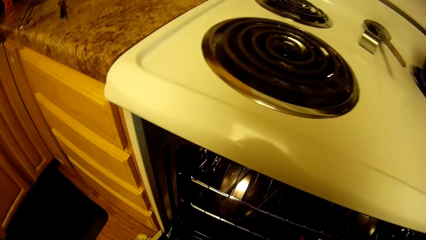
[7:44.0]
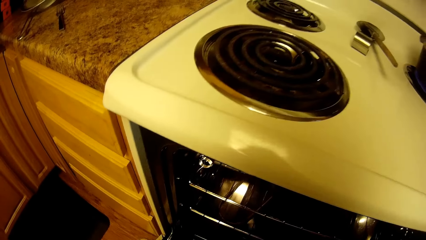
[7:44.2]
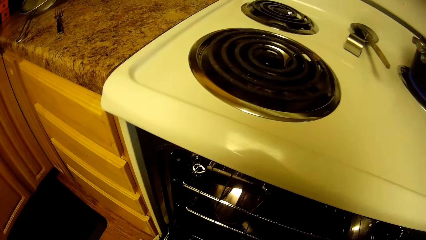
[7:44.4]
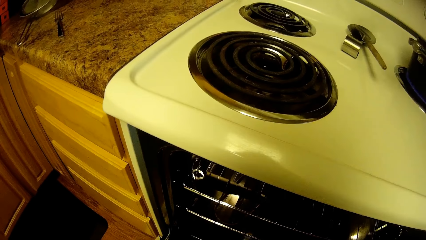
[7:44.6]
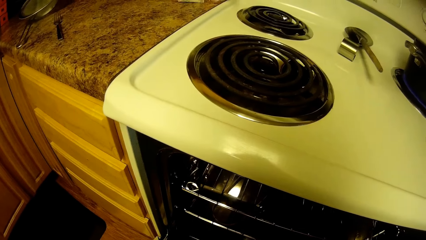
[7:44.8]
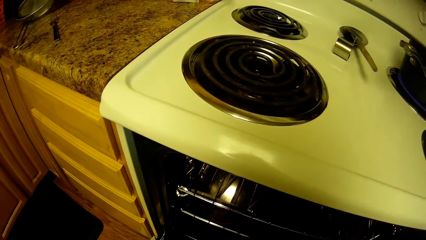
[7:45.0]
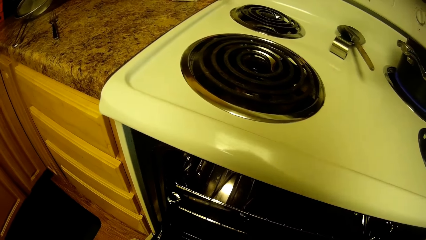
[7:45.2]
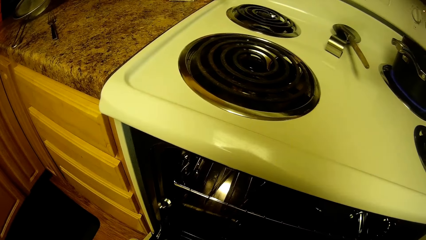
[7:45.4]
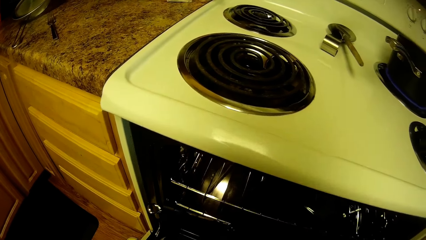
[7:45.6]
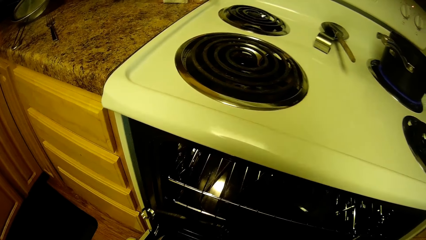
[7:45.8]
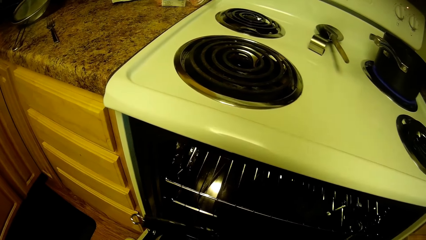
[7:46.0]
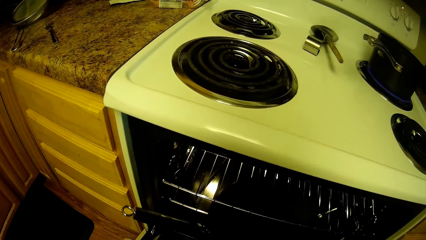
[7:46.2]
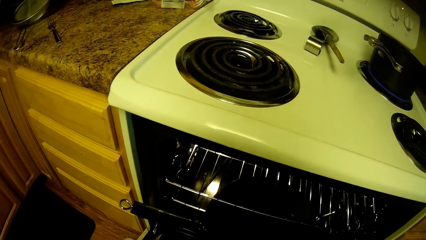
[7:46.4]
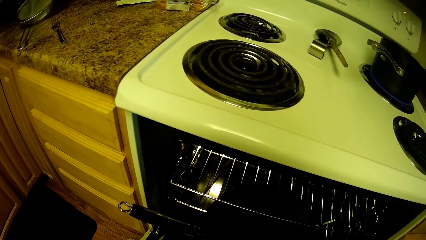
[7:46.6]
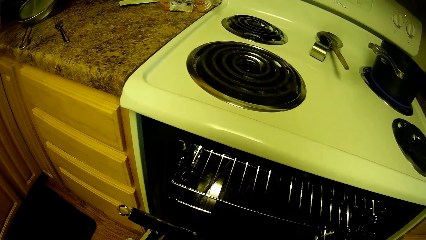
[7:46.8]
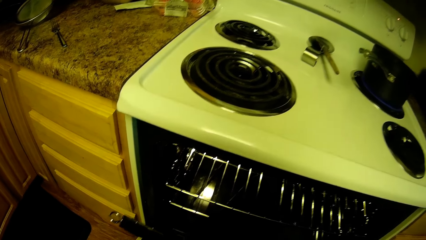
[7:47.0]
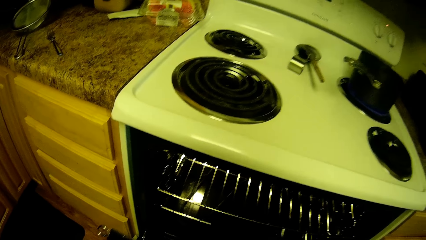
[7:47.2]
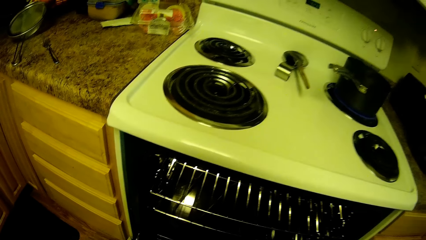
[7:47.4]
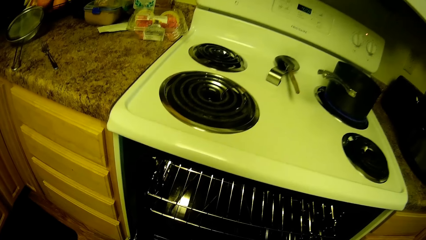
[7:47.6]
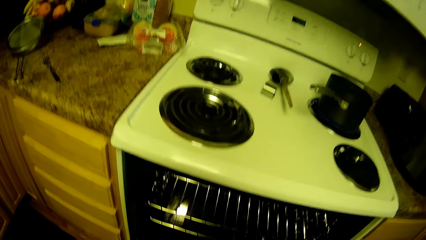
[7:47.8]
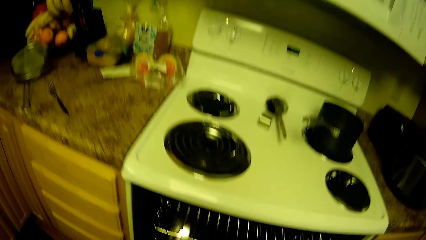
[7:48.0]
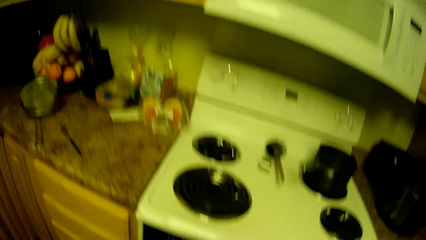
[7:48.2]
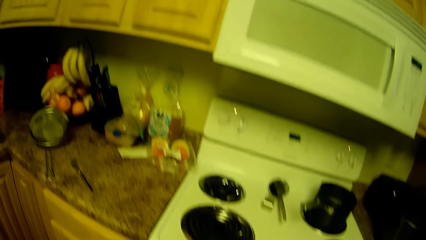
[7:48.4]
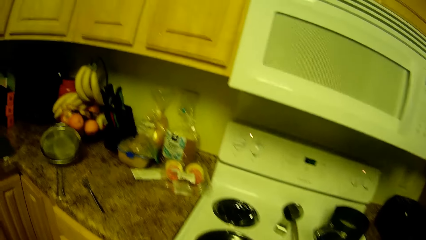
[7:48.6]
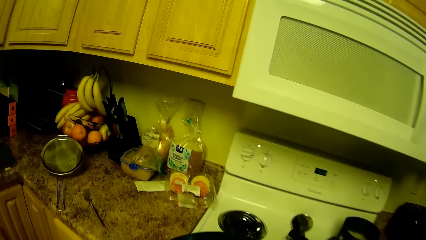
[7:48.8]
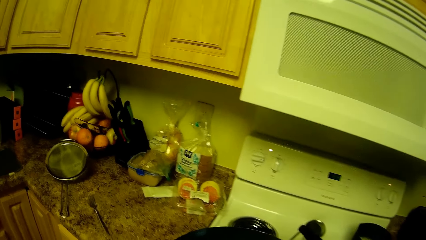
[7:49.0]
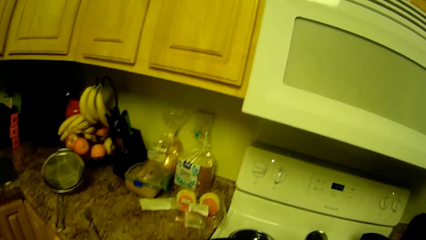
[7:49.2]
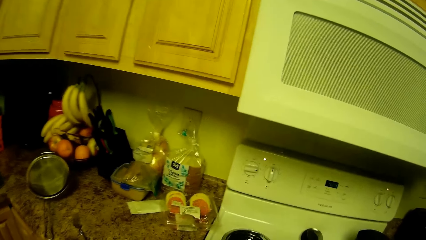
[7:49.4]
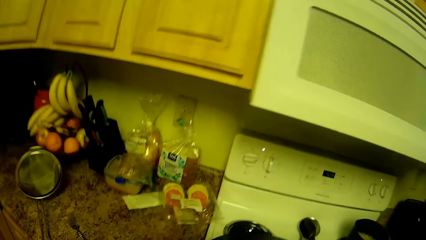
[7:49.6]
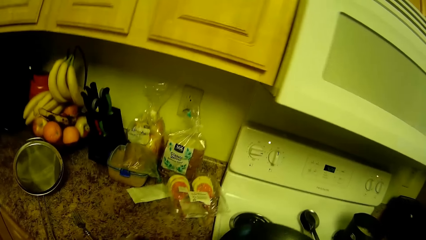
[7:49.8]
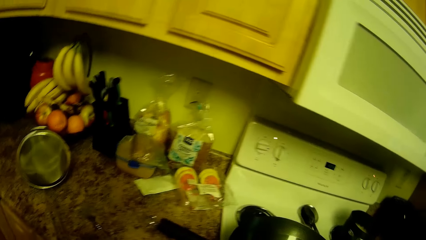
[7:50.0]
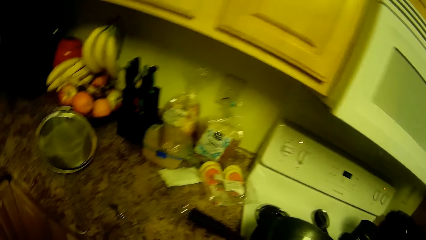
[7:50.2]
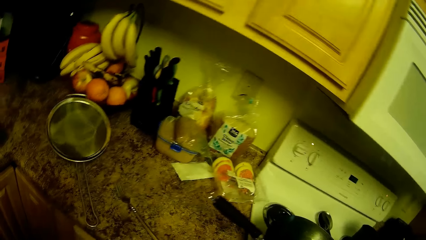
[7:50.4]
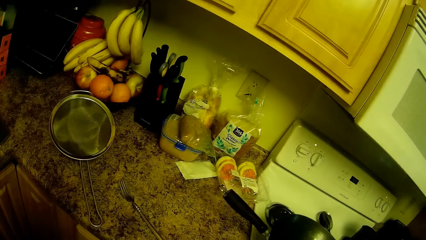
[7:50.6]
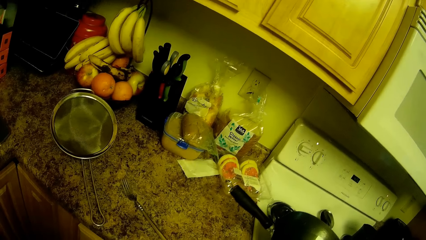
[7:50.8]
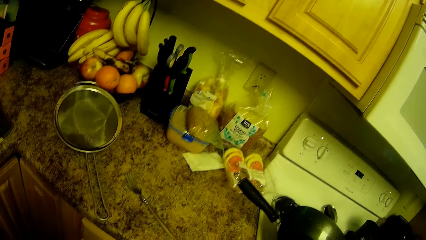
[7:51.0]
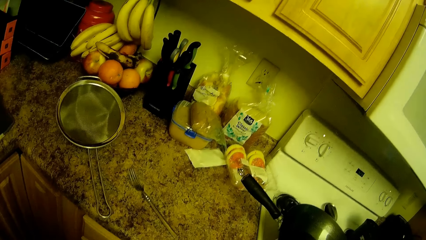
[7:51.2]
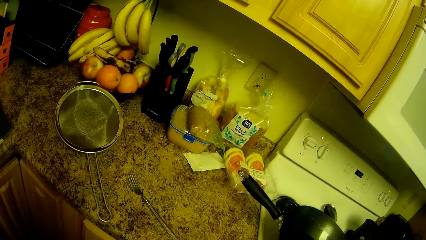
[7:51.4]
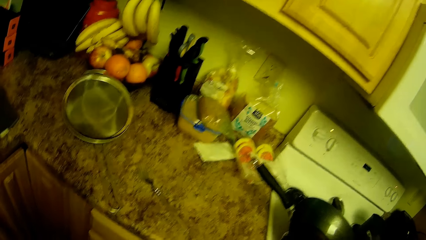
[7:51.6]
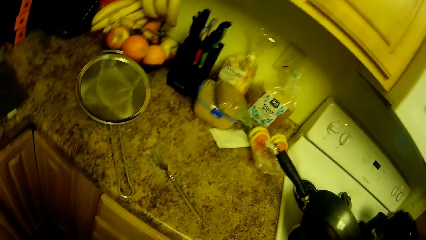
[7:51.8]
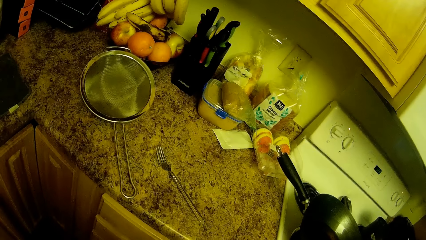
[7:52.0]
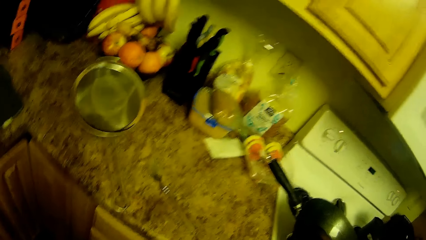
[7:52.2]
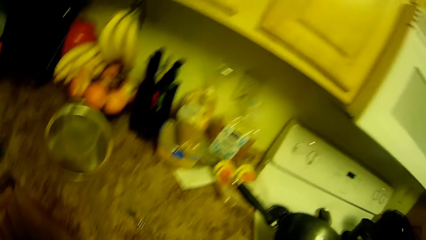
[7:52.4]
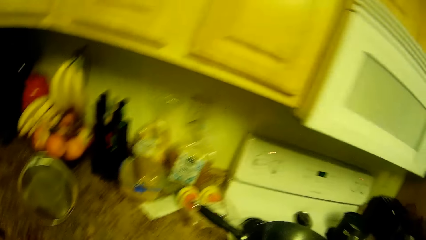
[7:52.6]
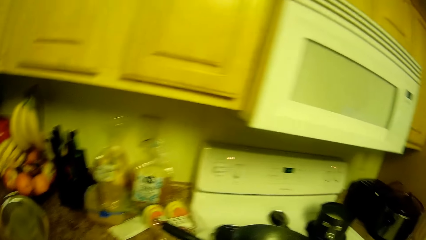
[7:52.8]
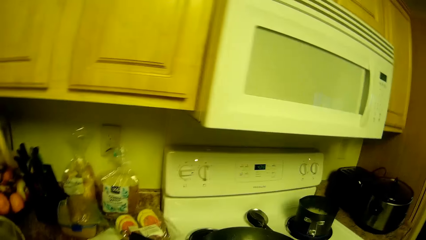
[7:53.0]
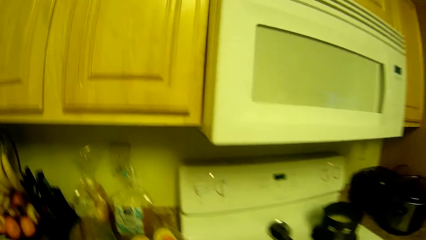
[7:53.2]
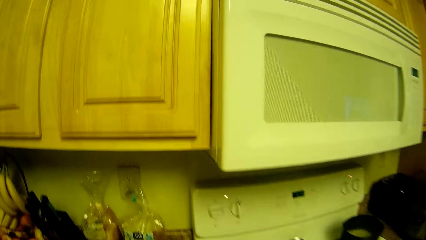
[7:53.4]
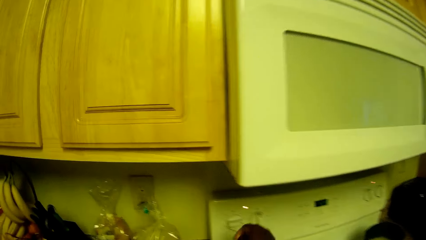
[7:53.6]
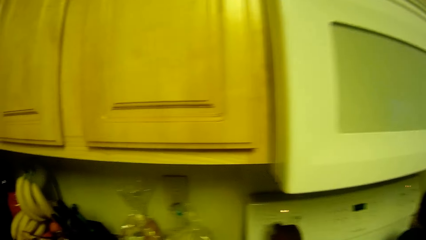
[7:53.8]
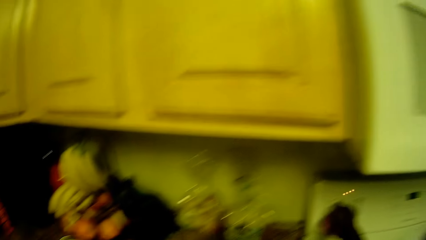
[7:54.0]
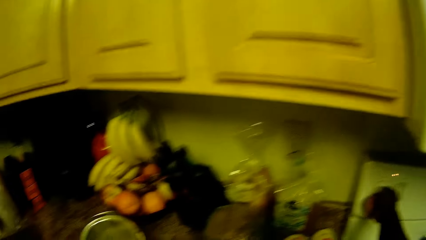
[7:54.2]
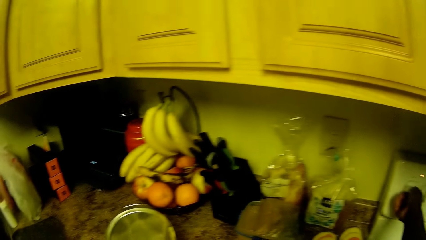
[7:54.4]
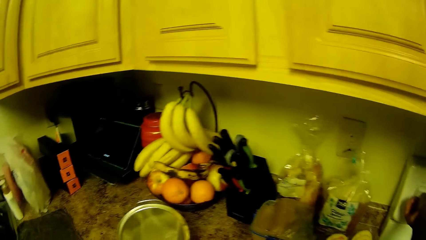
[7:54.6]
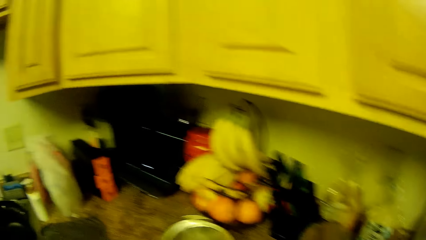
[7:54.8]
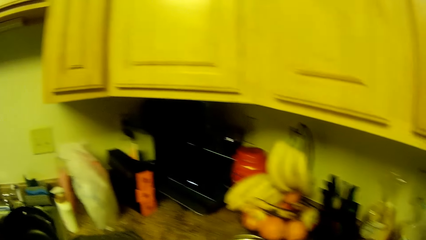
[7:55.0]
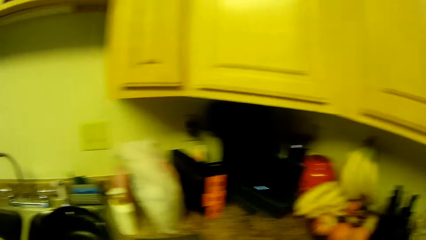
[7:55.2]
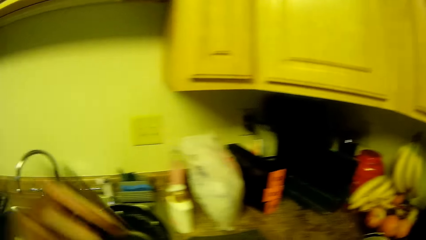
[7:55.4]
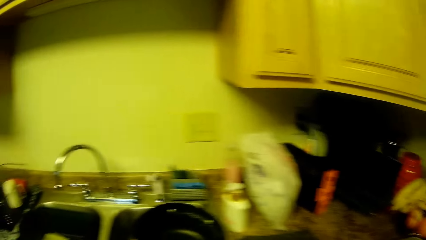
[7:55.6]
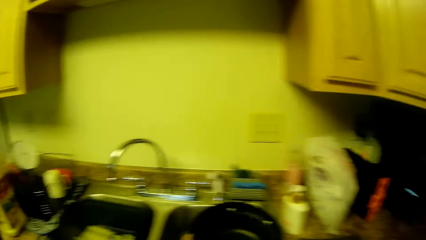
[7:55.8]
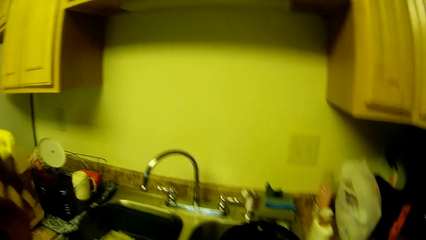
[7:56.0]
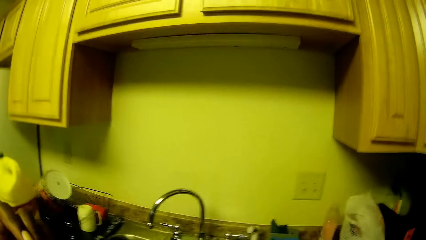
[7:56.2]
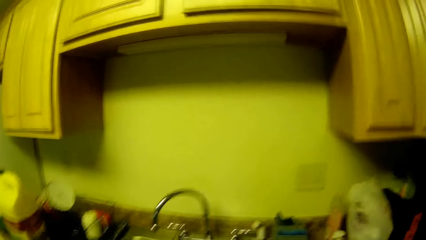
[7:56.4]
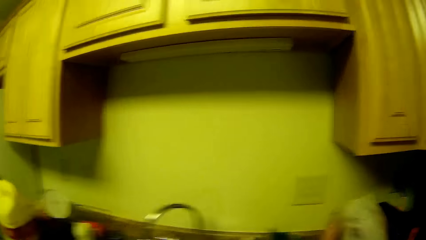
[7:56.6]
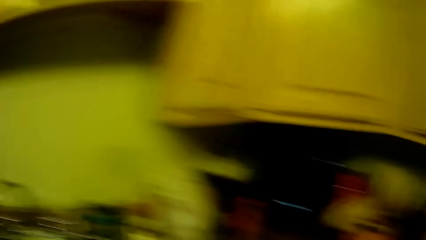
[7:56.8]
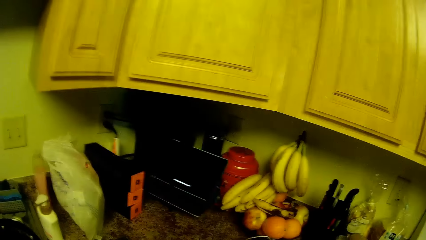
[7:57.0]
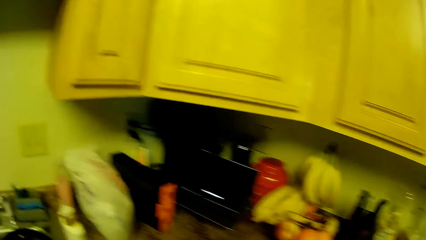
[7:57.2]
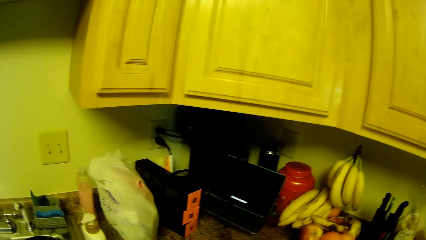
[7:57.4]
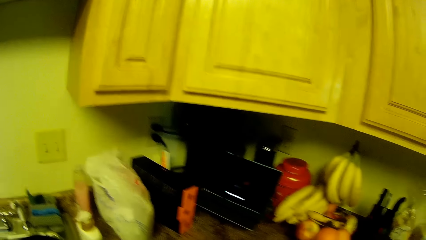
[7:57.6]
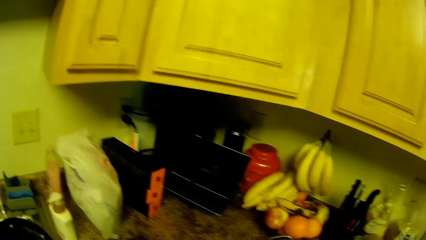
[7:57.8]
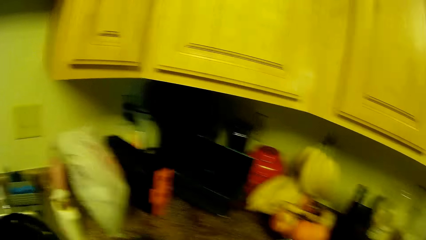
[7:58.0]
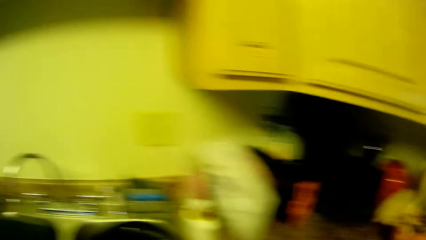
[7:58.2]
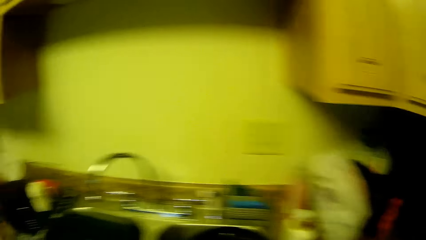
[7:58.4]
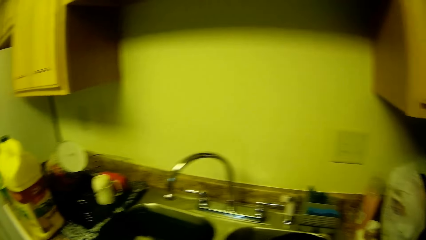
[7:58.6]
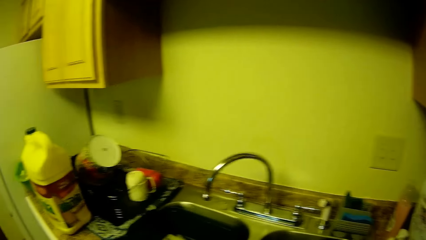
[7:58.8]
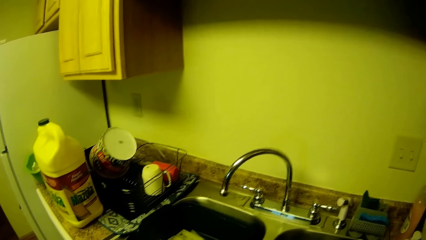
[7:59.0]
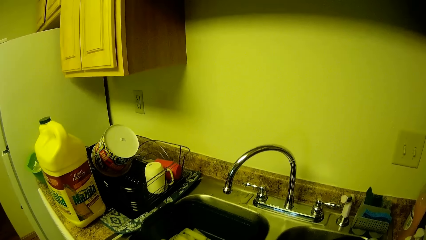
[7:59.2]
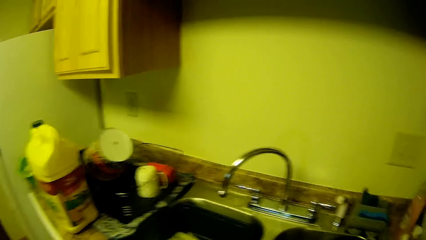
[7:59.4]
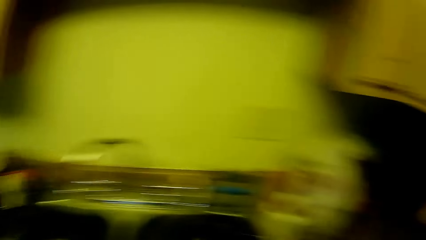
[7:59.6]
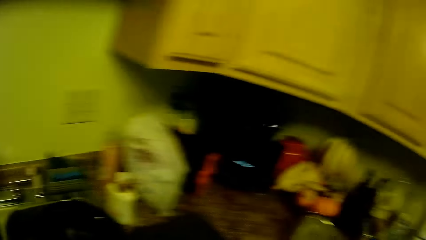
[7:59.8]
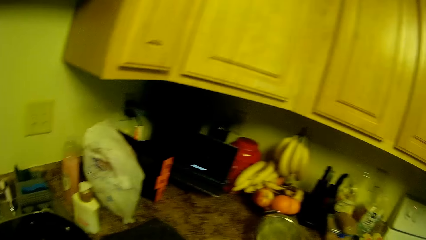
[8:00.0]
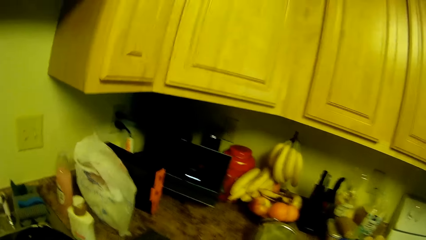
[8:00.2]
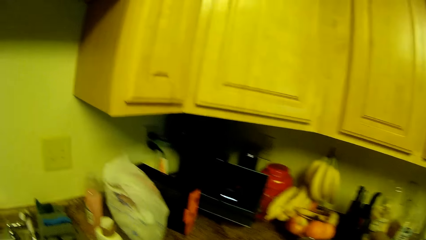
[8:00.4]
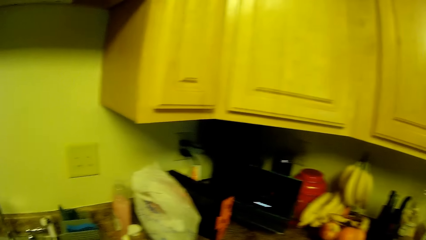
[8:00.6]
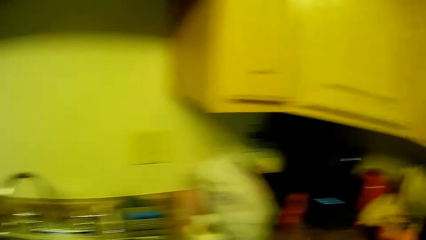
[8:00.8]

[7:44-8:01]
The camera wearer picks a frying pan from the oven with her right hand. She places the frying pan on the cooker. She turns the cooker knob with her right hand. She touches her face with her left hand.
